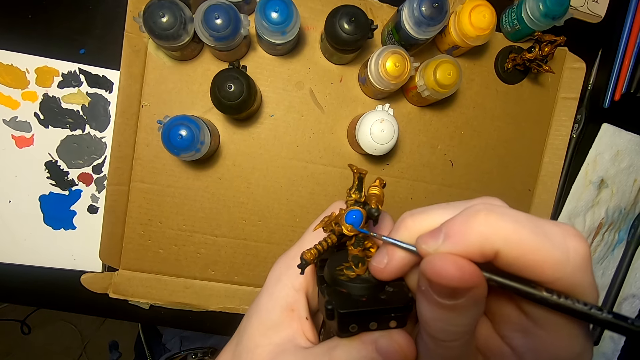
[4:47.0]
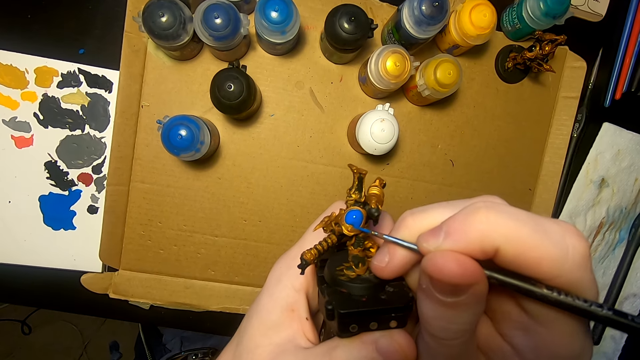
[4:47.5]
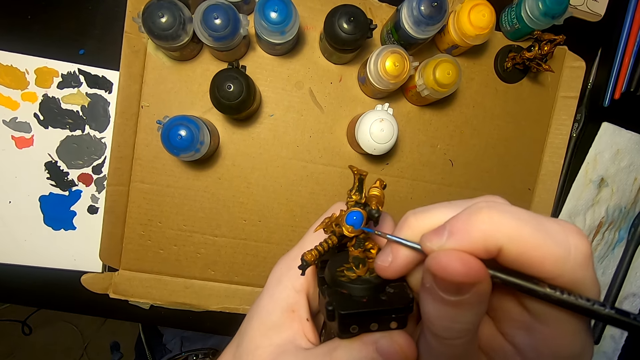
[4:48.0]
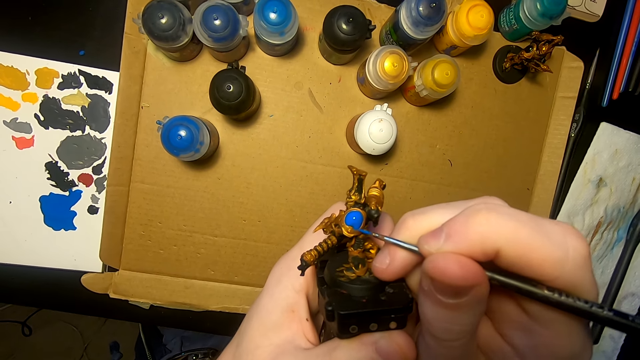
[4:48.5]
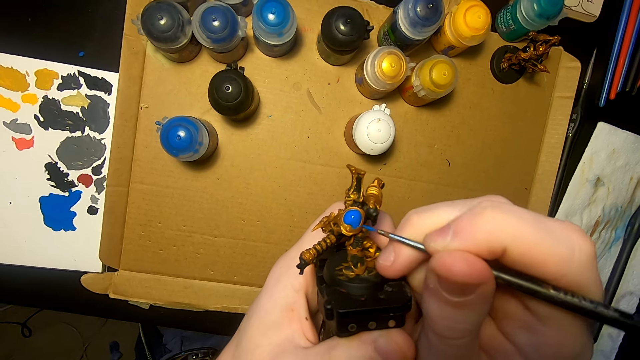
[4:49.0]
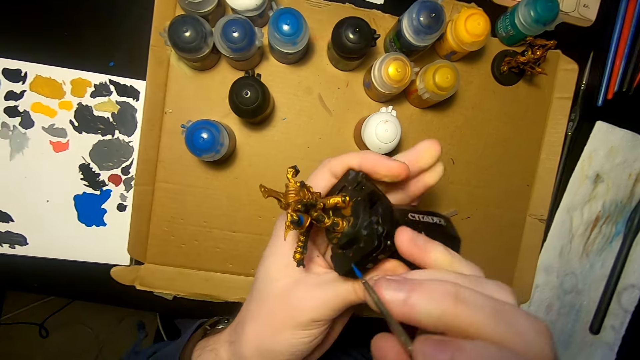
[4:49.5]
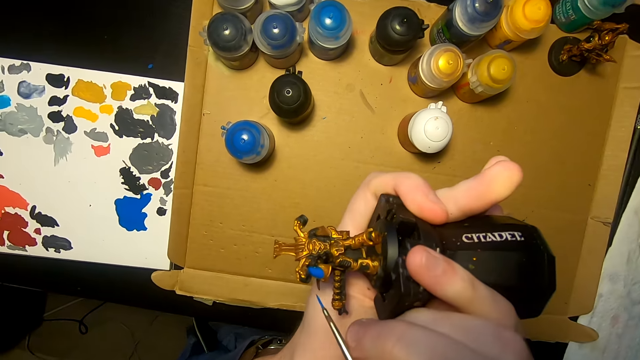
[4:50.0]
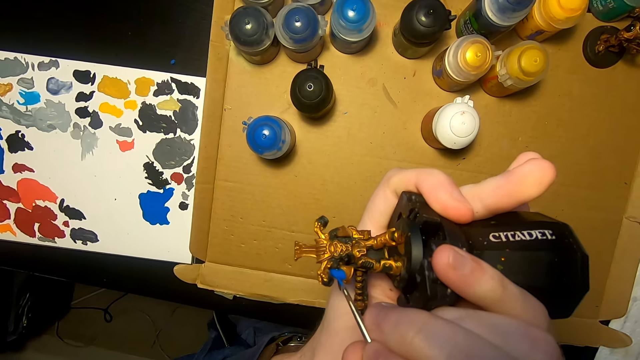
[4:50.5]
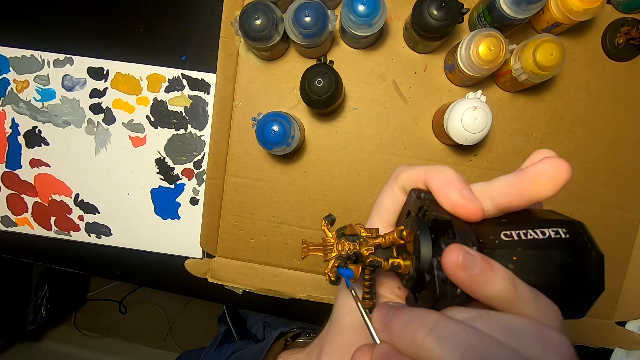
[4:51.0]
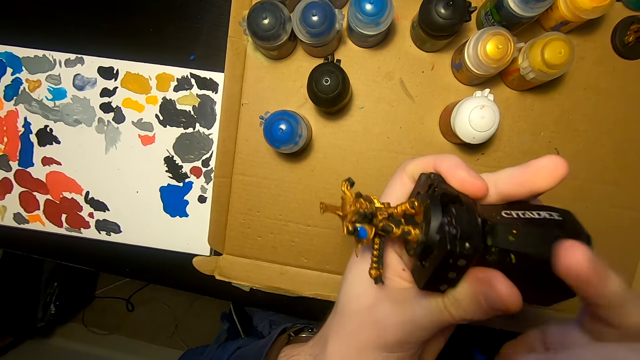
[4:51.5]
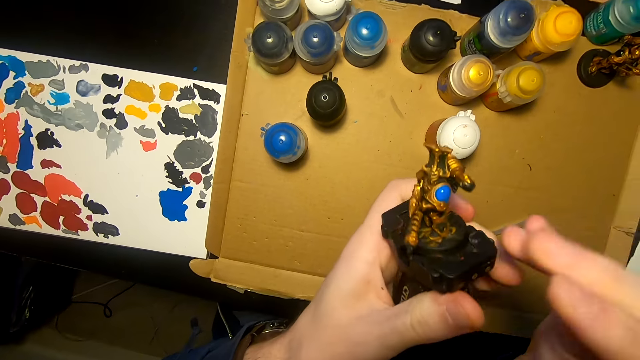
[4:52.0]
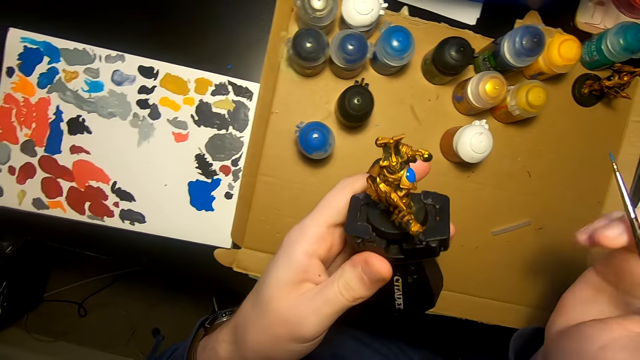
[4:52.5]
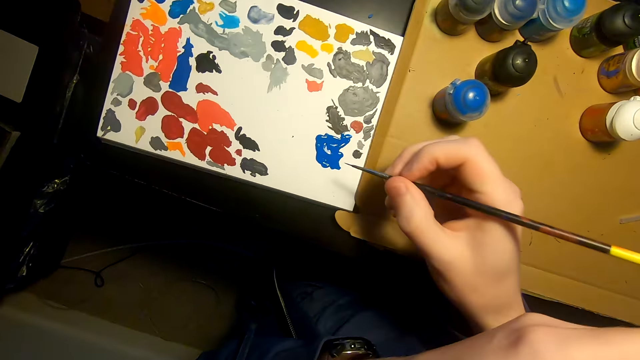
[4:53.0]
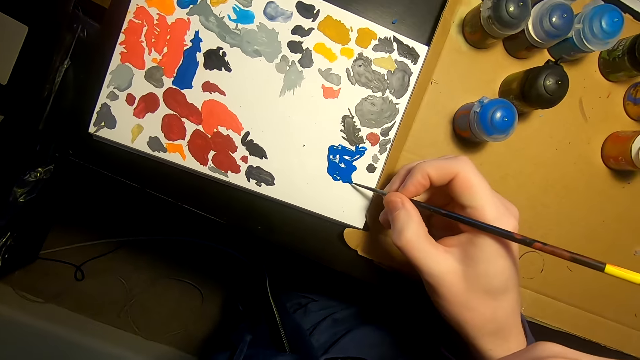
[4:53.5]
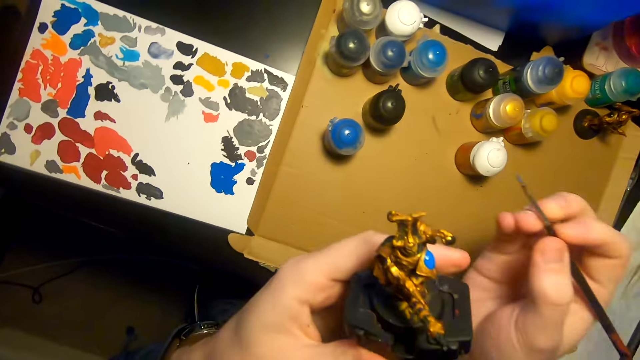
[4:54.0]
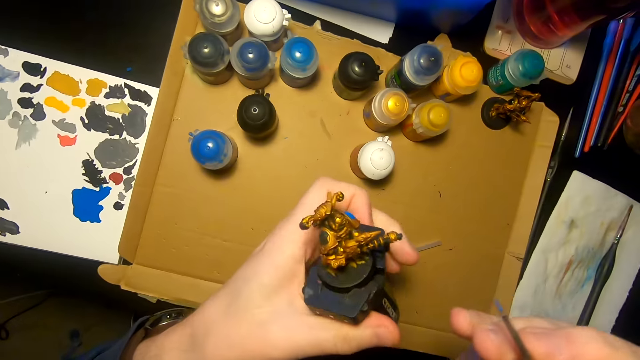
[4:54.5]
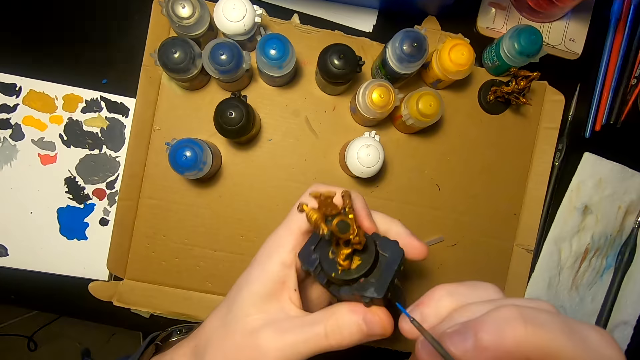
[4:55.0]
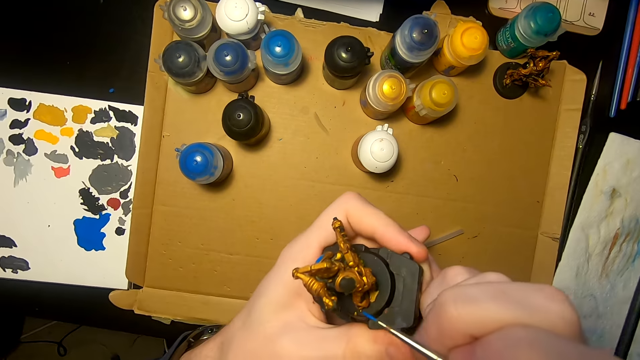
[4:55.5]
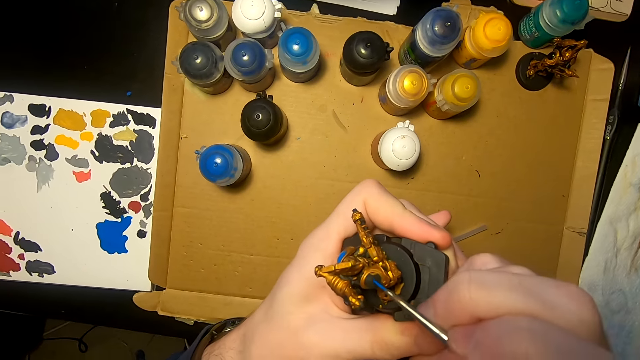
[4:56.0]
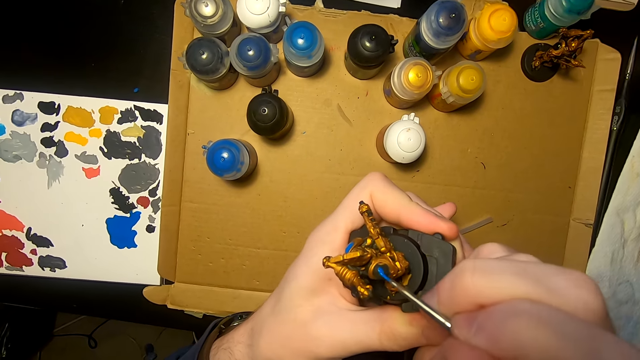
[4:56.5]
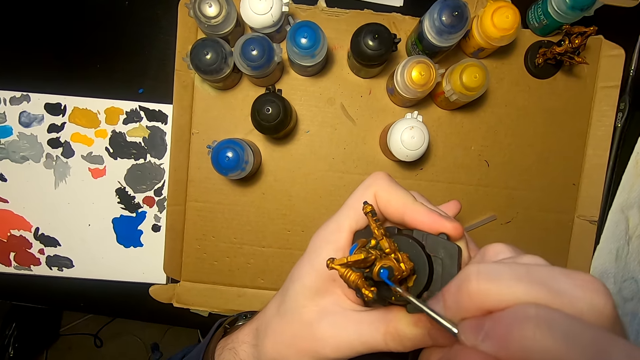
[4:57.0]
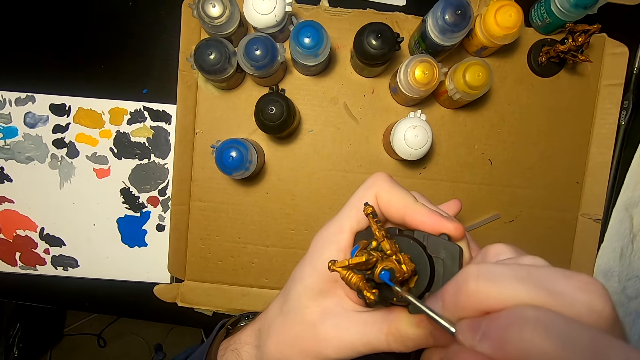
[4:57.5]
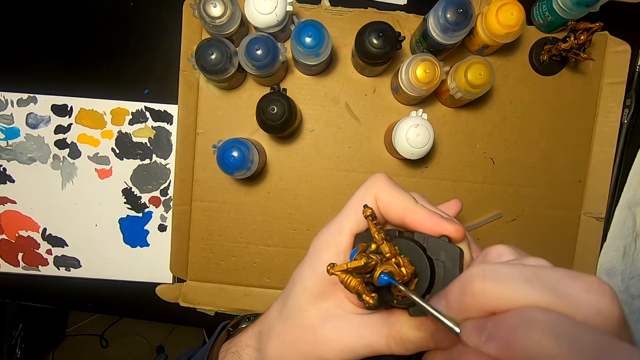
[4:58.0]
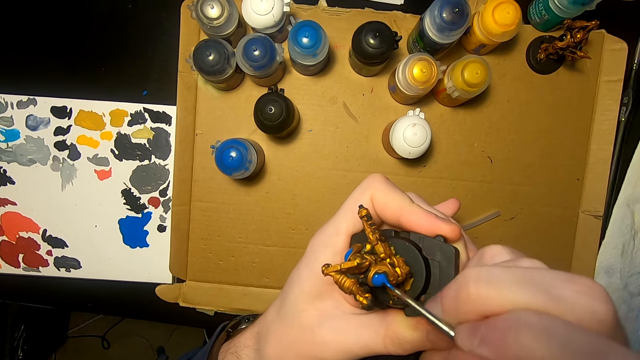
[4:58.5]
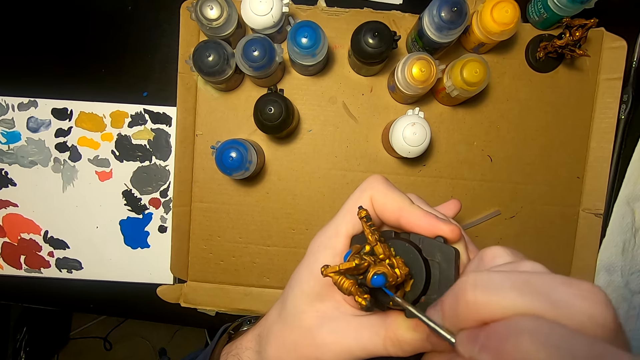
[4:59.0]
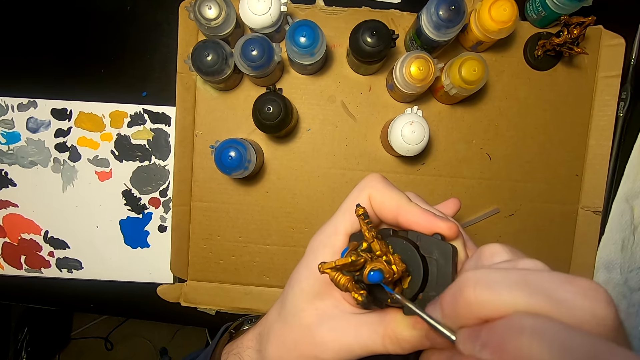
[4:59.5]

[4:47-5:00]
The camera wearer turns something. They apply paint on something. They dip the paint brush in the paint. They paint the model sculpture with the painting brush.

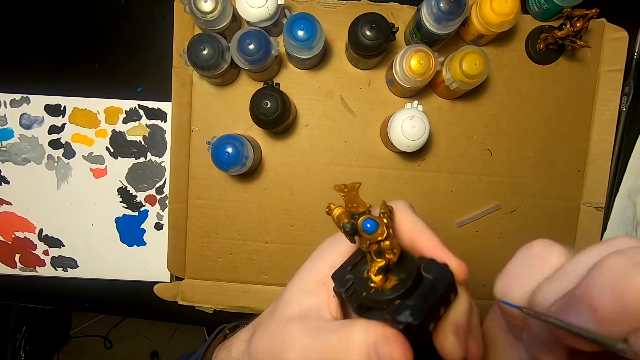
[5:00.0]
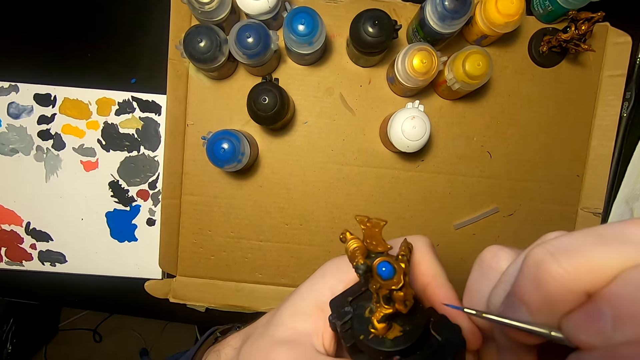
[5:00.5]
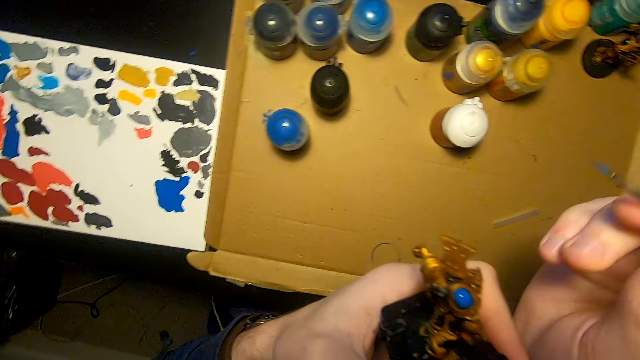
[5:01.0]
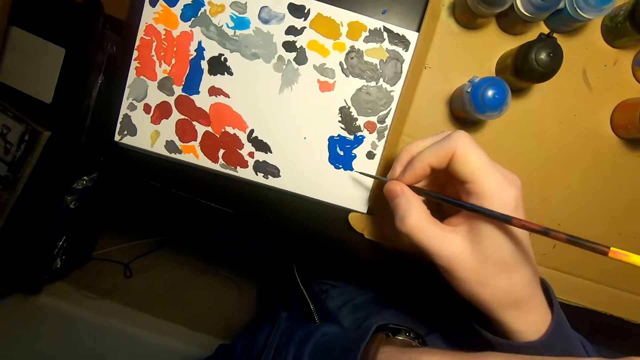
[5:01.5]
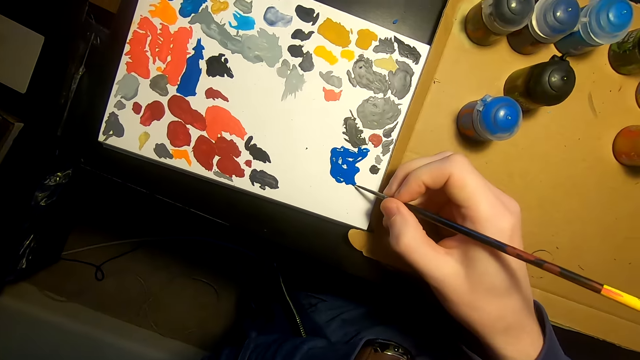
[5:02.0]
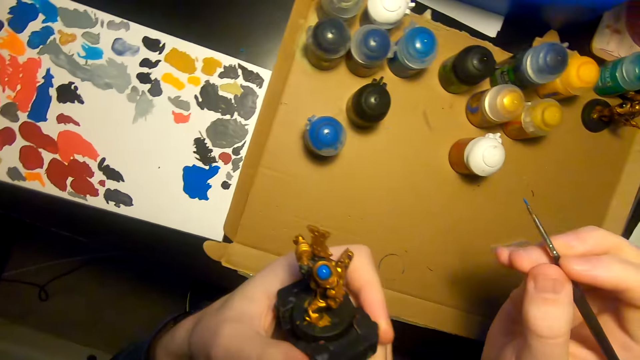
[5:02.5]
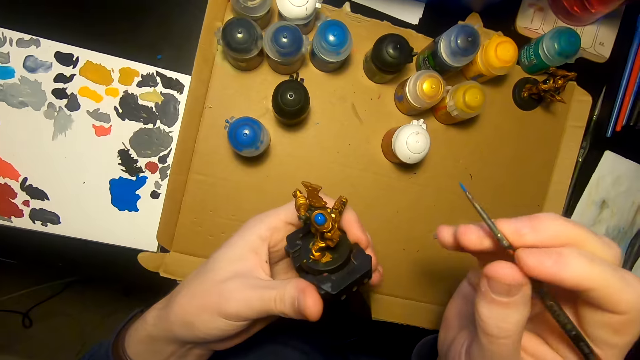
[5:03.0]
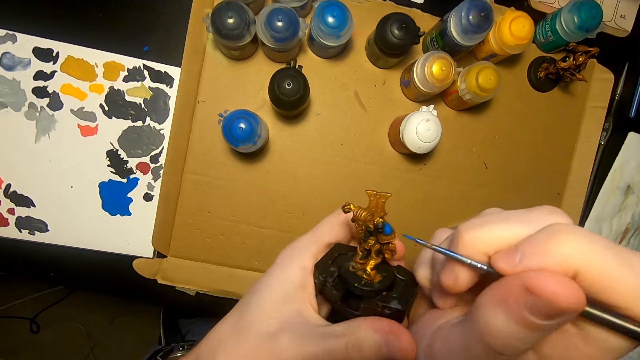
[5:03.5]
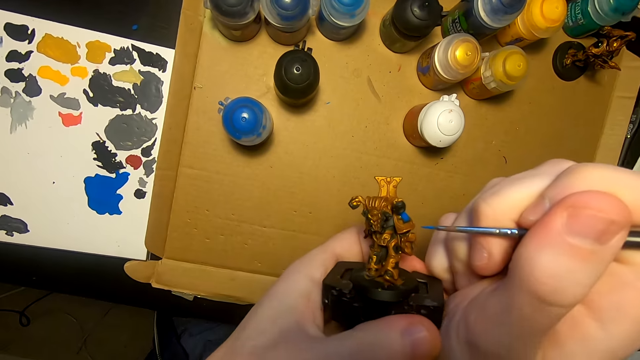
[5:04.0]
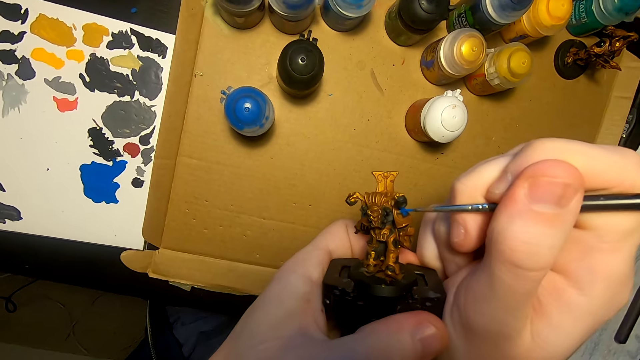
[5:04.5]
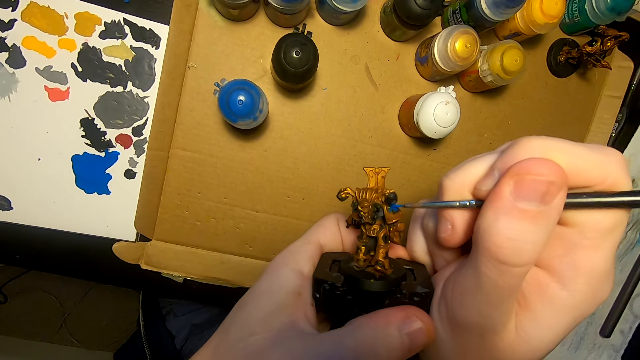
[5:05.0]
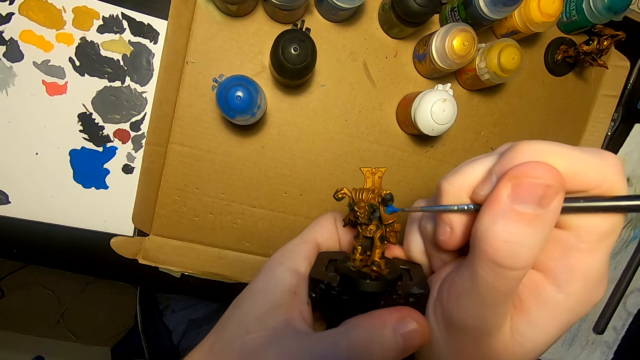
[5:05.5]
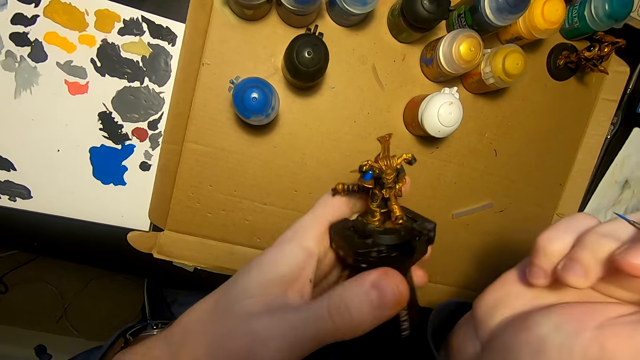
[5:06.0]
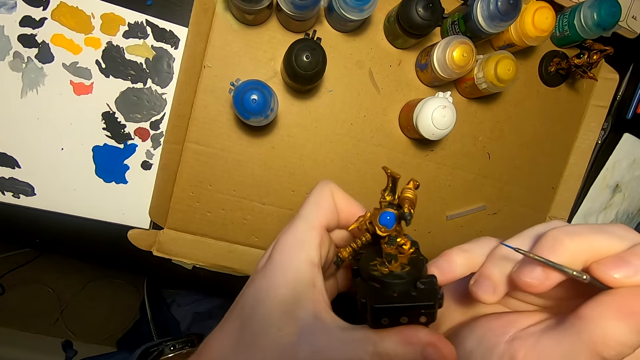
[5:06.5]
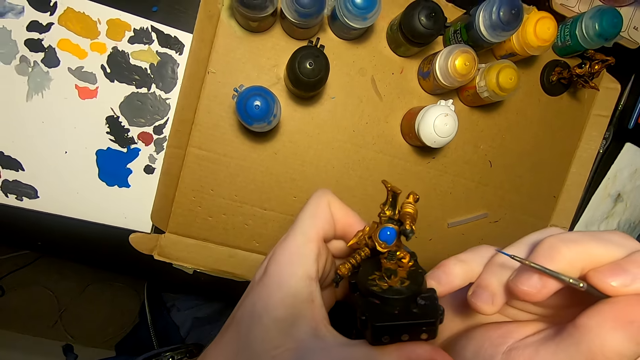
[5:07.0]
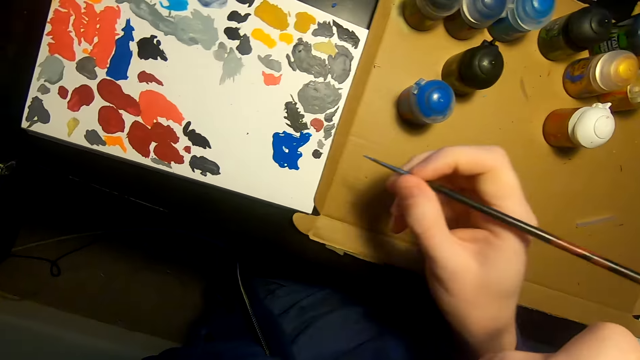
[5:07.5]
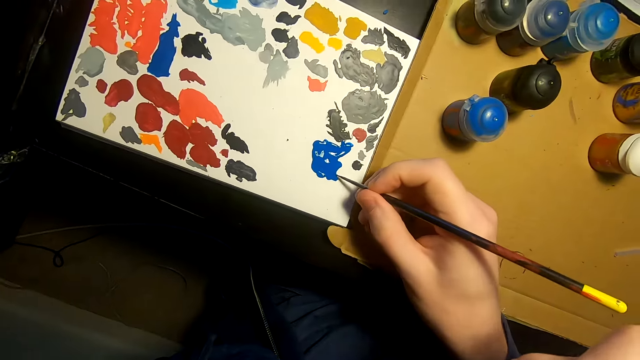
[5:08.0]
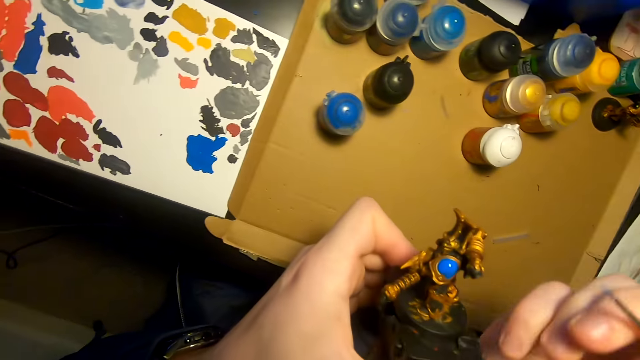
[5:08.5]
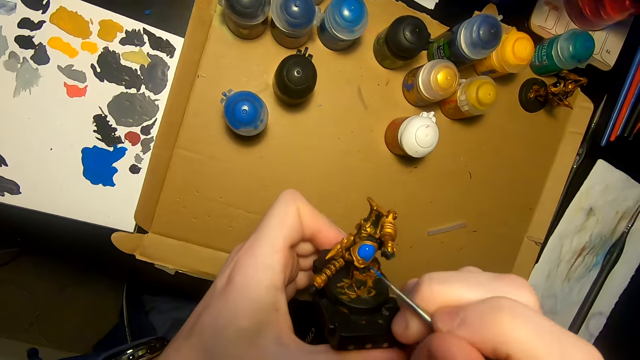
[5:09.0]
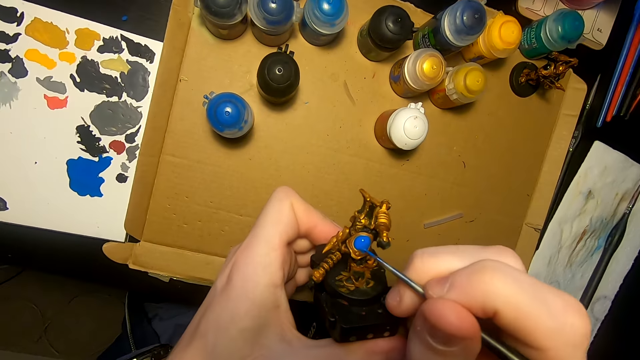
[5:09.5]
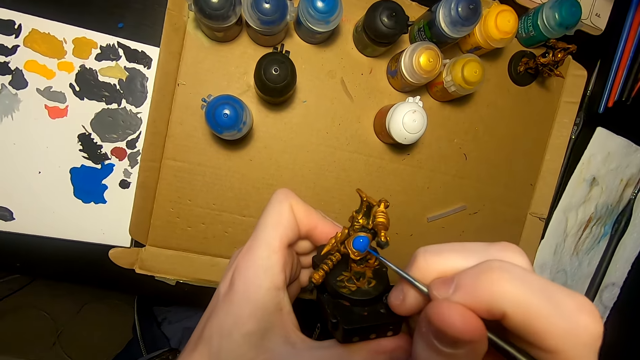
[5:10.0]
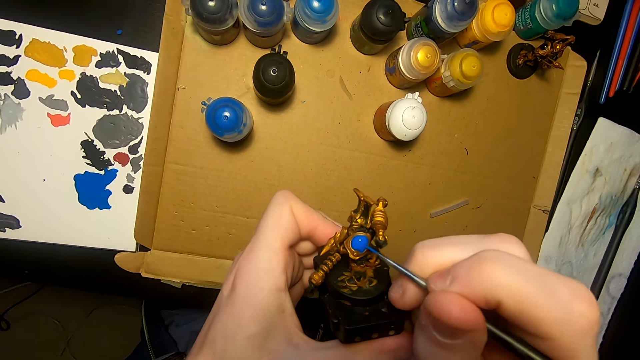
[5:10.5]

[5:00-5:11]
The camera wearer dips the paint brush in the paint. They apply paint on something. They dip the paint brush in the paint. They paint the model sculpture with the painting brush.
